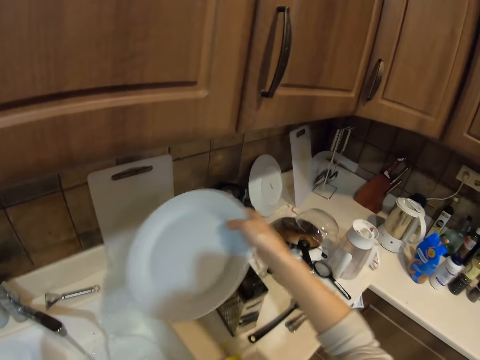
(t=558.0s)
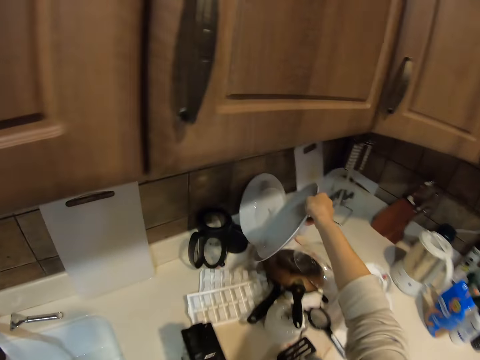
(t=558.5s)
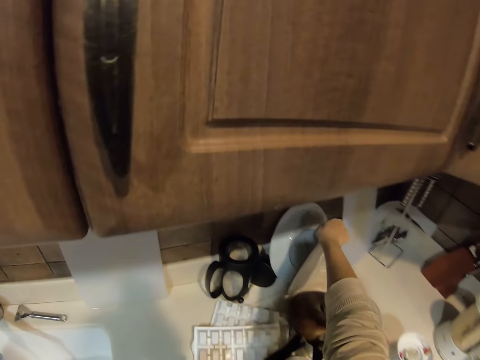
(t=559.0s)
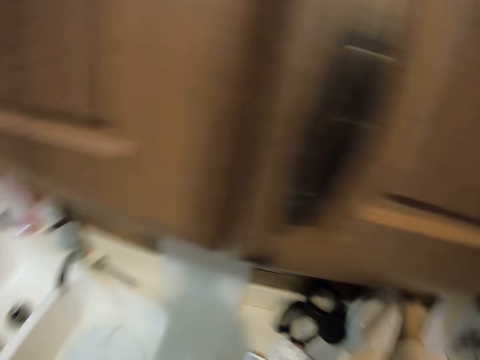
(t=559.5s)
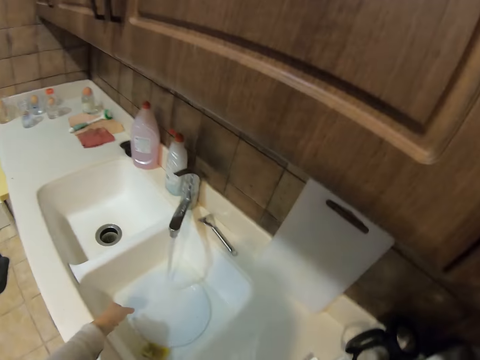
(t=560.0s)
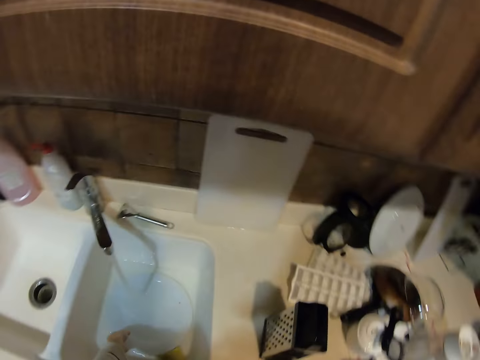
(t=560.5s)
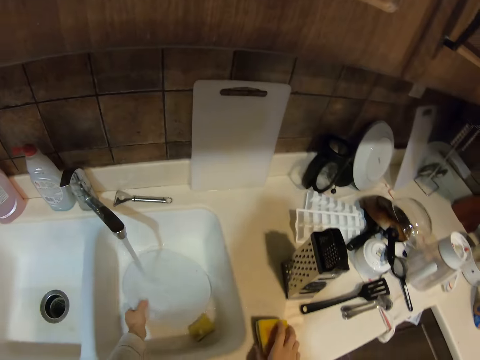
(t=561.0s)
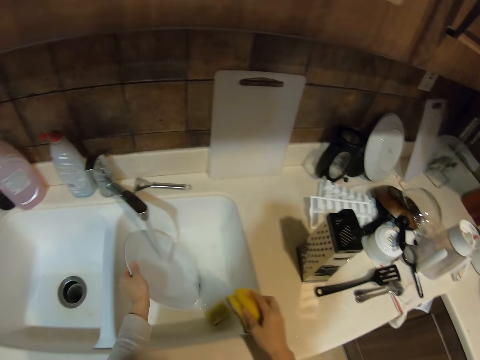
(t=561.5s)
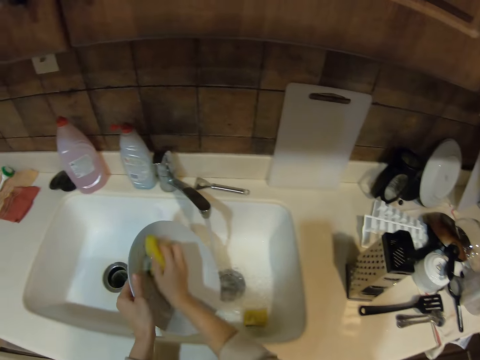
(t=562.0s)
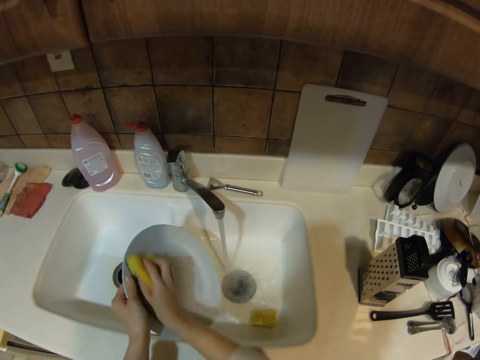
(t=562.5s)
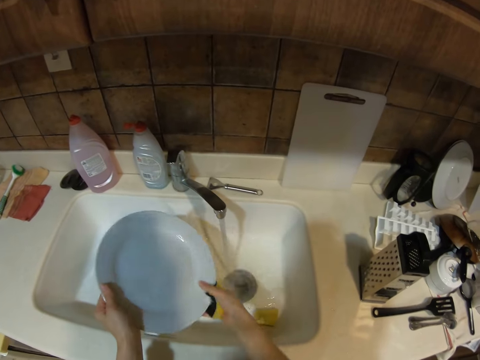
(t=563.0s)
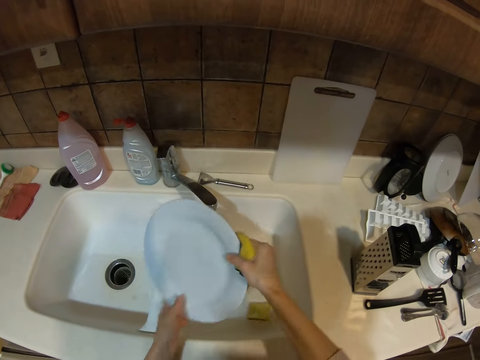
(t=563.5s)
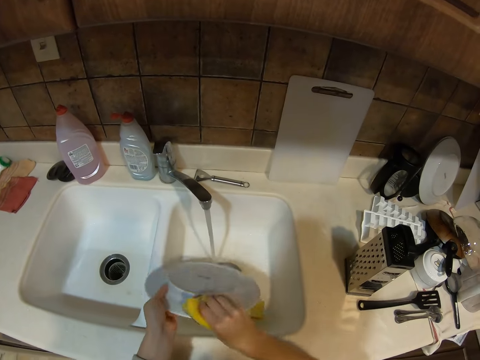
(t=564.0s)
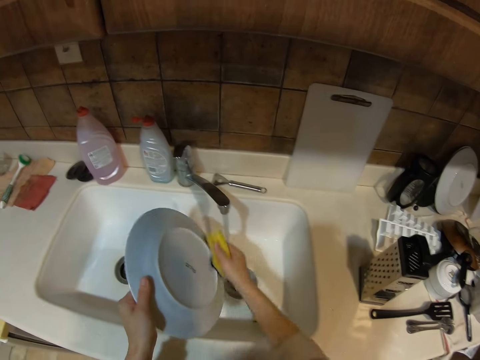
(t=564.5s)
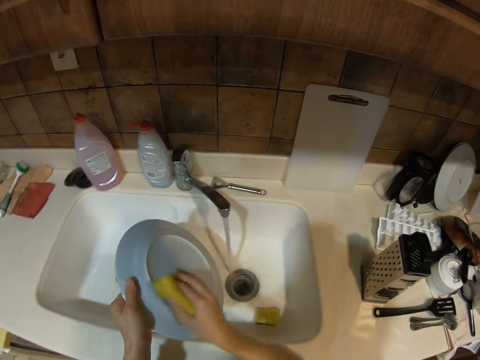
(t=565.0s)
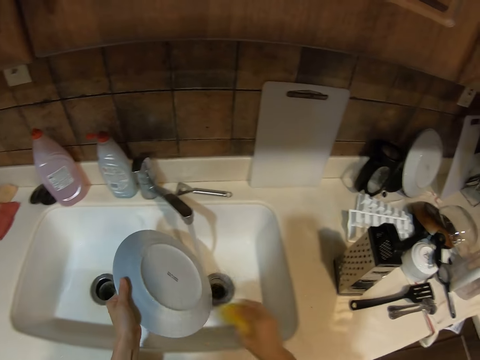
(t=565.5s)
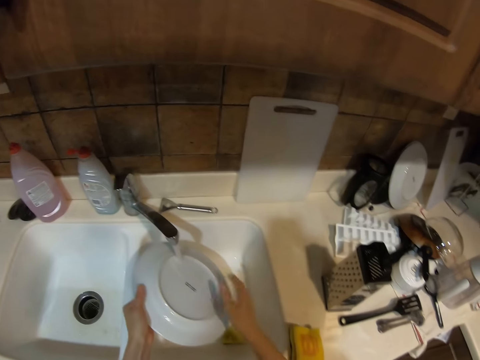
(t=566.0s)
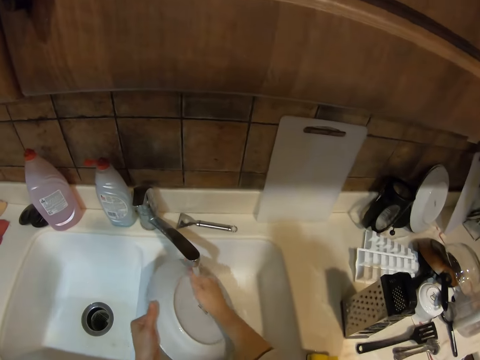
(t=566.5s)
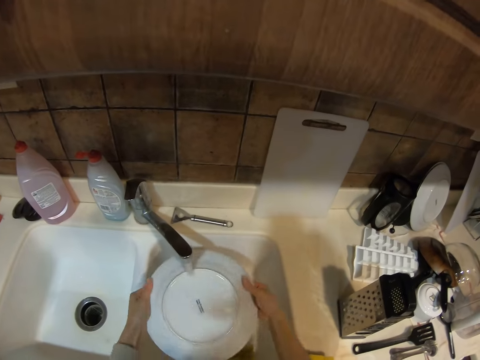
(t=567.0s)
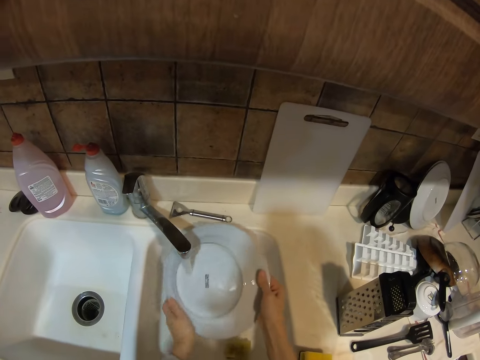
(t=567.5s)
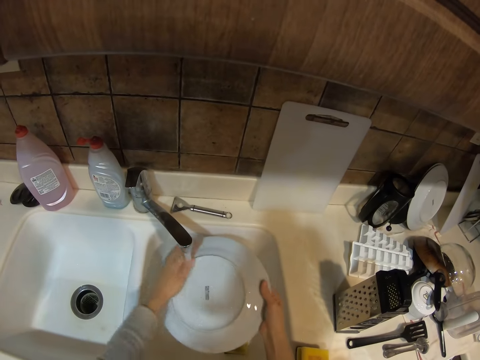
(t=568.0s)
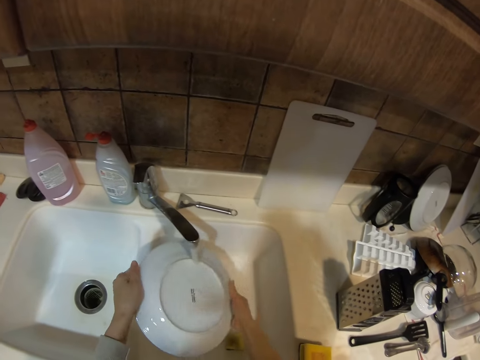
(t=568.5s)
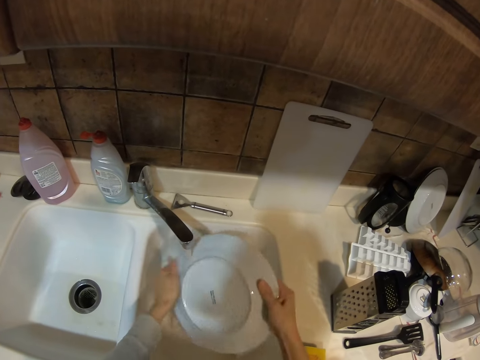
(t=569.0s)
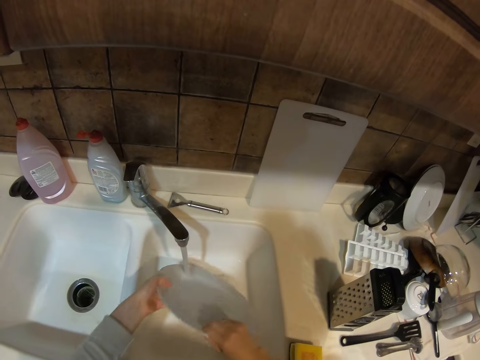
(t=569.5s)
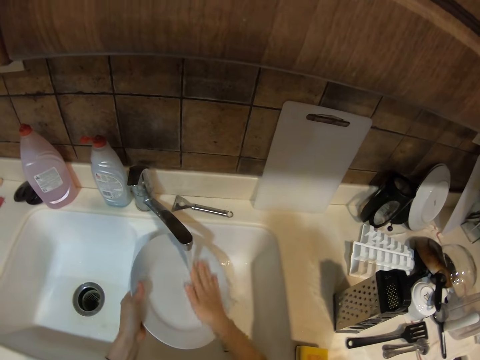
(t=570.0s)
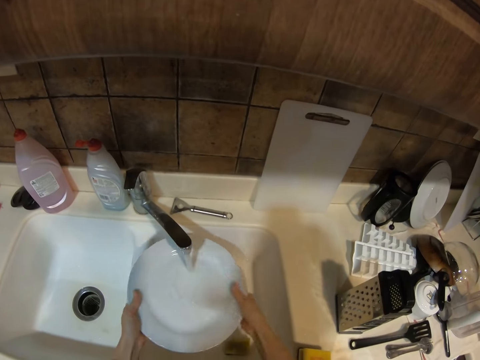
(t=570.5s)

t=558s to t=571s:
The camera wearer puts a plate on the countertop. They turn the head. They look around. They pick up the plate, pick up a scouring pad. They rinse the plate on the sink. They wash the plate with the scouring pad. They put the scouring pad down on the countertop. They rinse the plate with water.

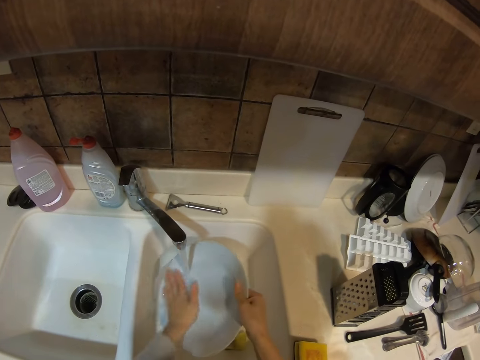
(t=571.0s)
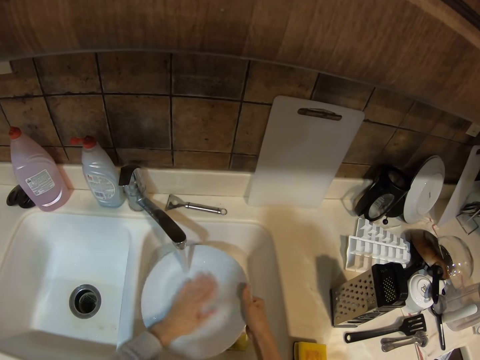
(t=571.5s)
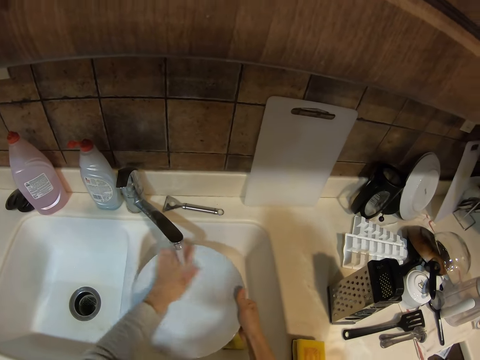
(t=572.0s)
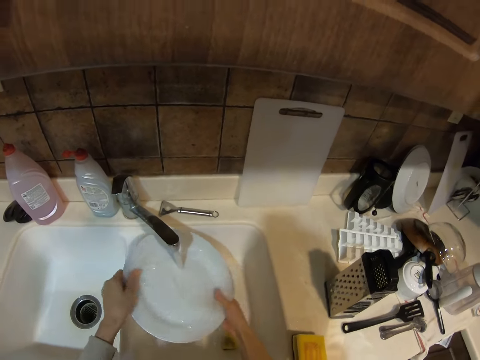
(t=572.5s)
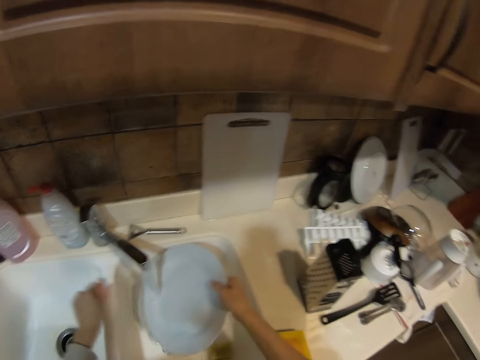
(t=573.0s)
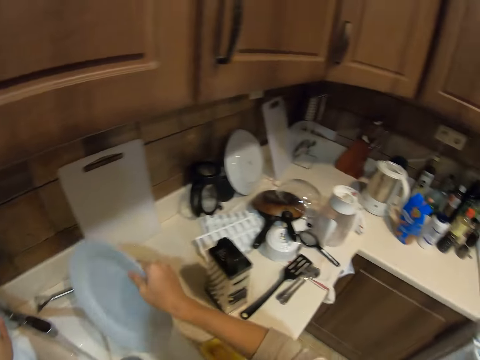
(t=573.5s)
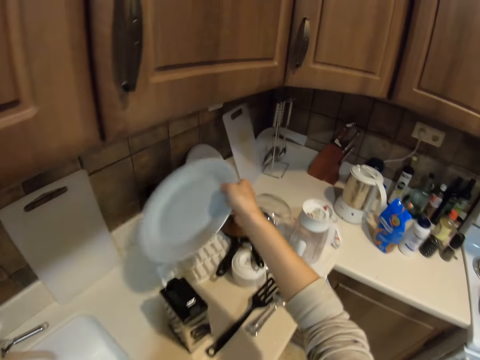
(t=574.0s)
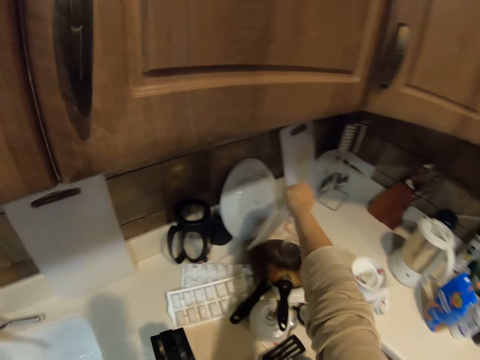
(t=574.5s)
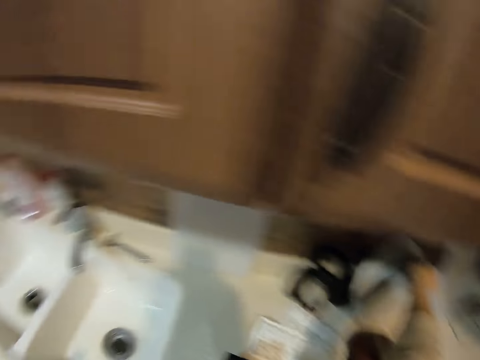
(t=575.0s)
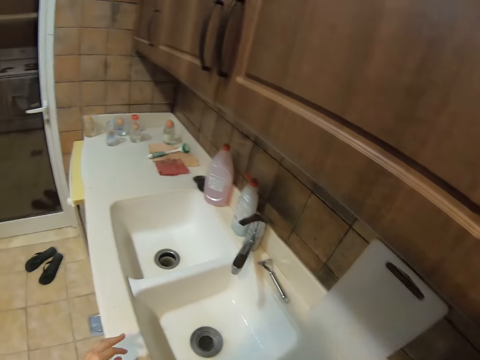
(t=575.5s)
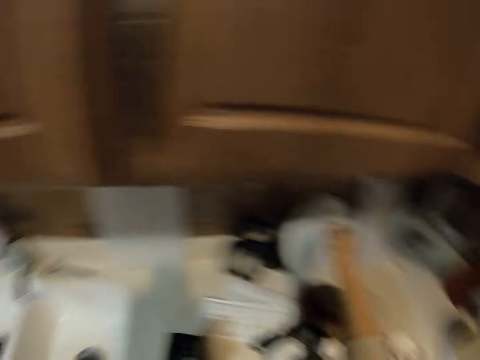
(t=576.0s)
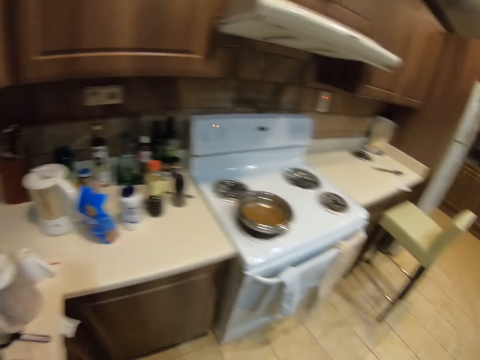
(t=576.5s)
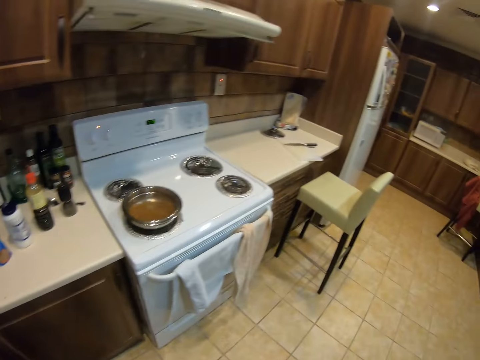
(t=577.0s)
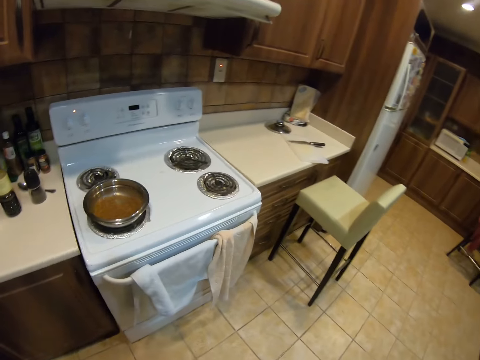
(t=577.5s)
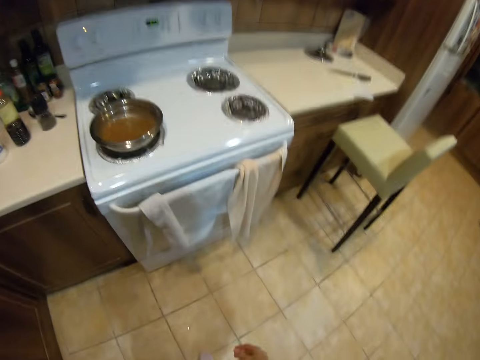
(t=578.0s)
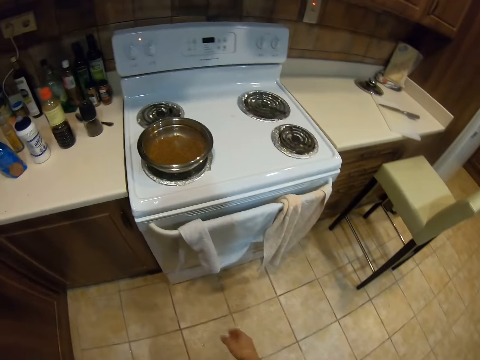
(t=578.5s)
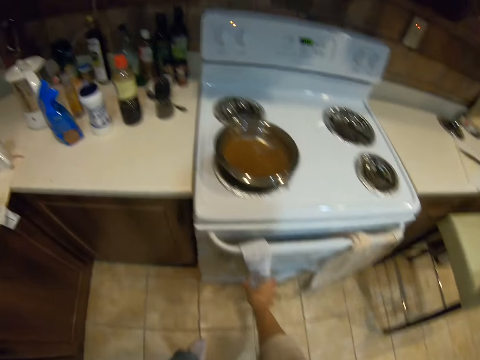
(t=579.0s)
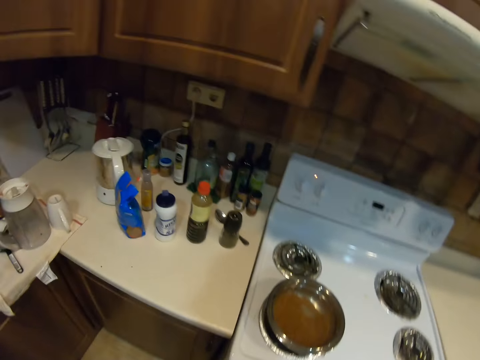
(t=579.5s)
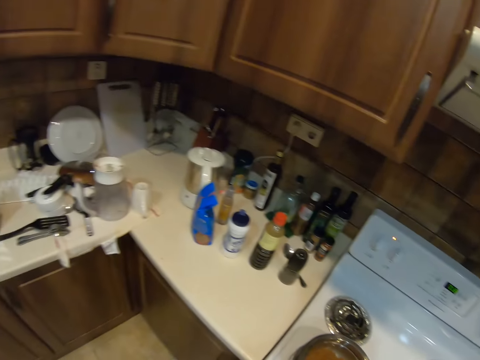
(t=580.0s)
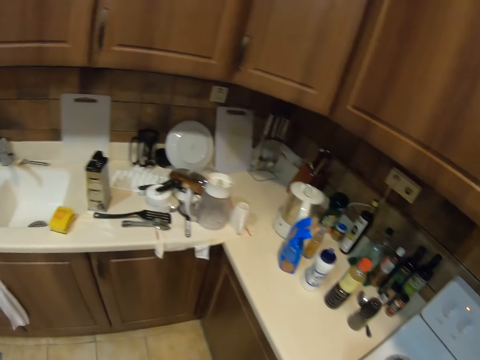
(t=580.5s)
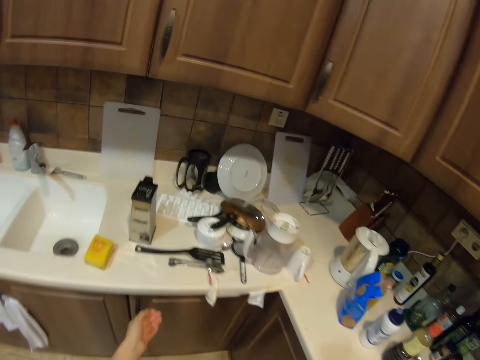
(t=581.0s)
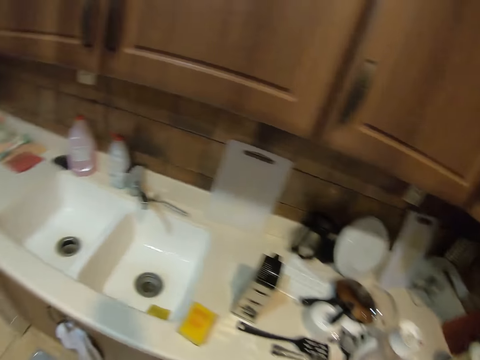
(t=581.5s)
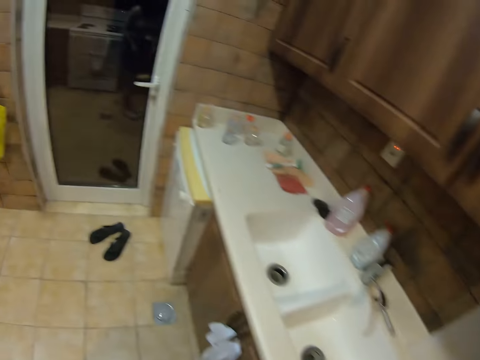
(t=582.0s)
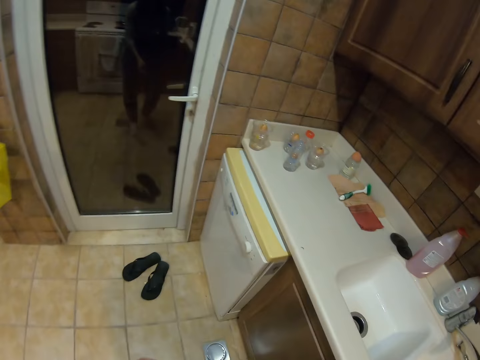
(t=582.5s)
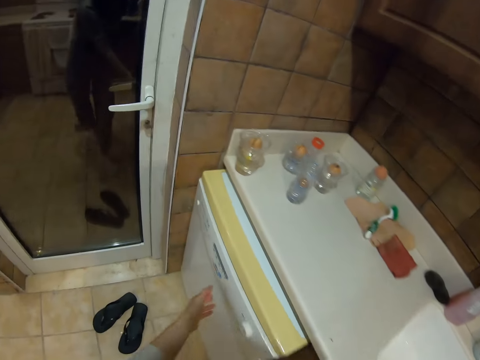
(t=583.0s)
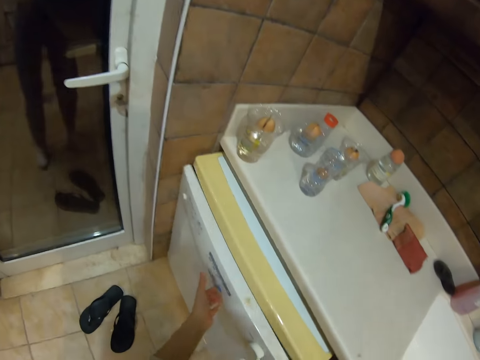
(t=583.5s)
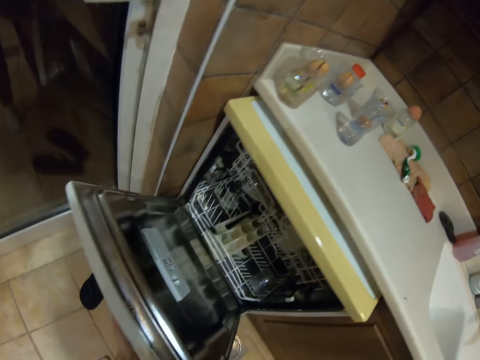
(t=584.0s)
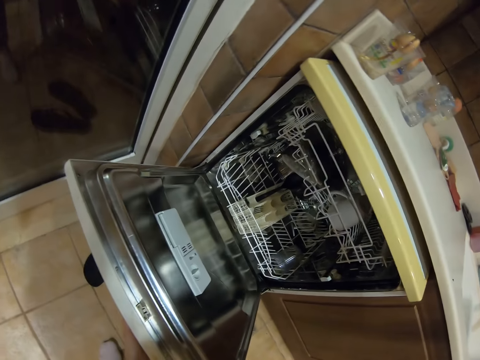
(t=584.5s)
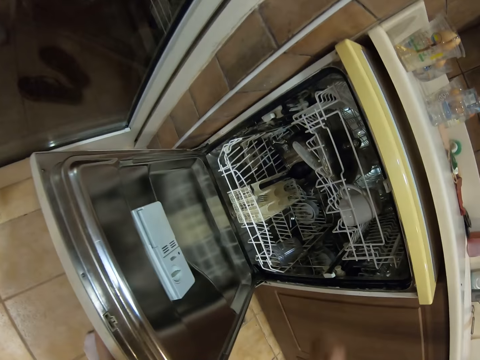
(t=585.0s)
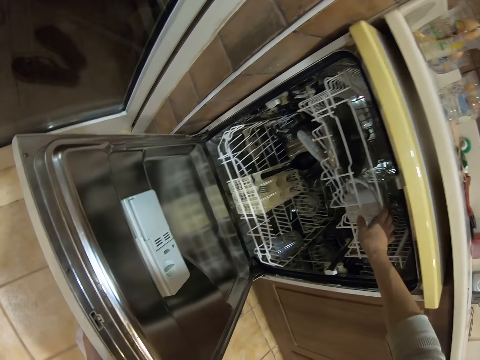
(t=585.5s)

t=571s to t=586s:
The camera wearer closes the tap. They hold the tap with the left hand. They put a plate on the countertop. They turn around. They look around. They move around. They stand beside the cooker. They sneeze. They hold a towel on the cooker. They pick up the kitchen towel. They turn around. They move towards the sink. They turn around. They move towards the utensils rack. They open the utensils rack. They touch the utensils rack with the right hand.
